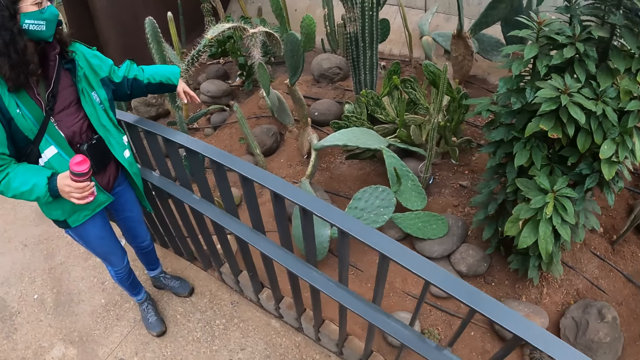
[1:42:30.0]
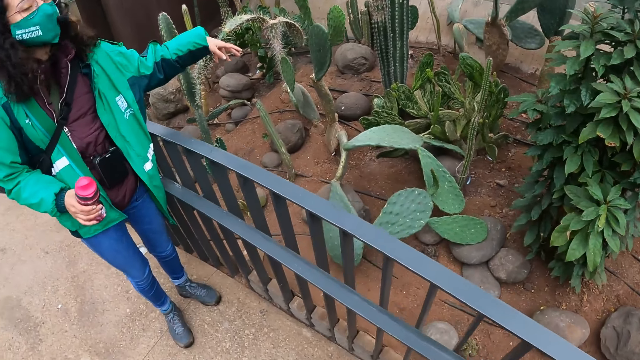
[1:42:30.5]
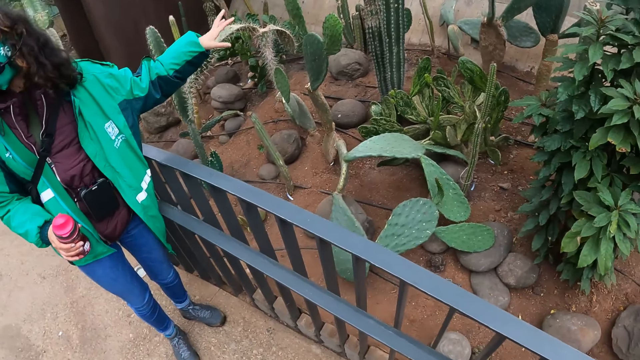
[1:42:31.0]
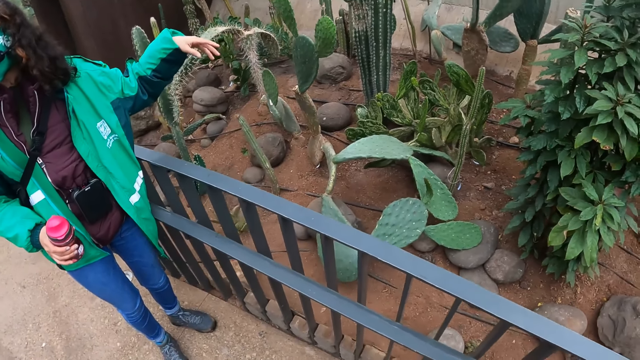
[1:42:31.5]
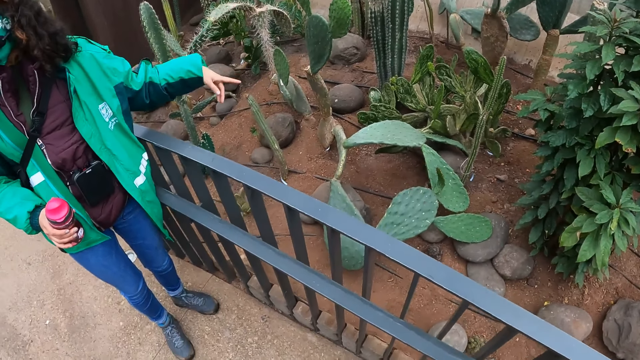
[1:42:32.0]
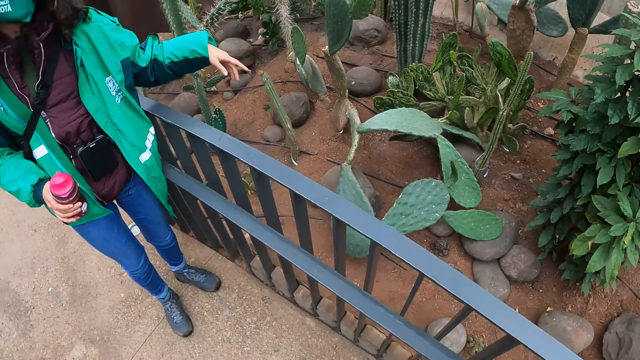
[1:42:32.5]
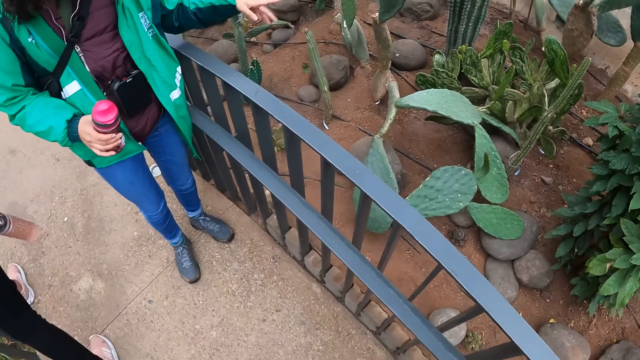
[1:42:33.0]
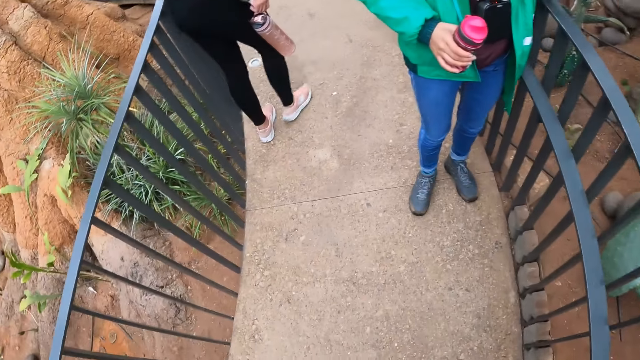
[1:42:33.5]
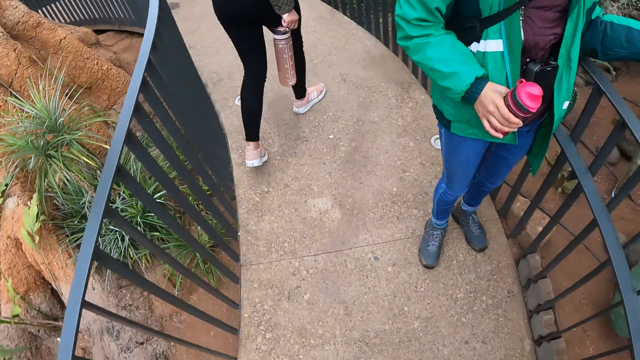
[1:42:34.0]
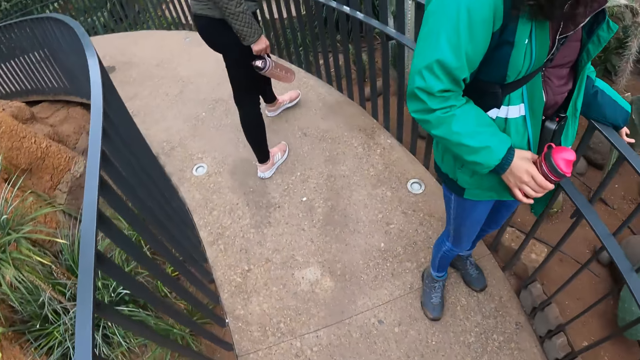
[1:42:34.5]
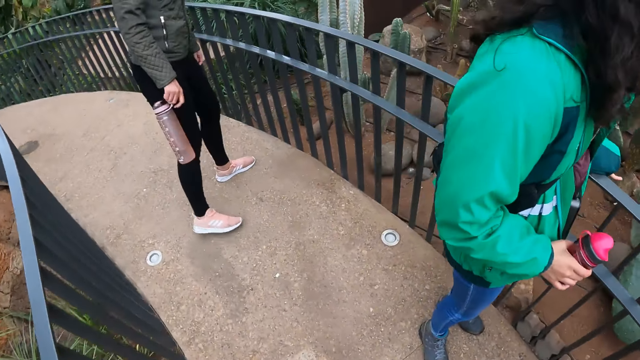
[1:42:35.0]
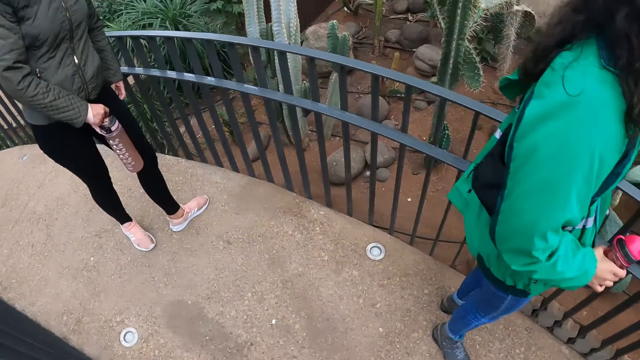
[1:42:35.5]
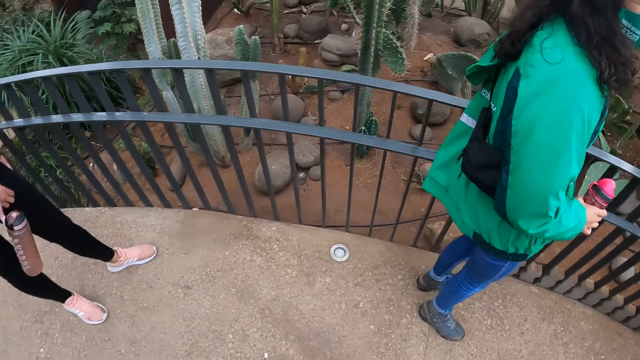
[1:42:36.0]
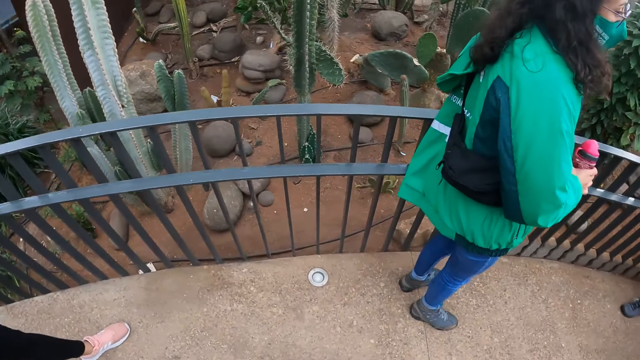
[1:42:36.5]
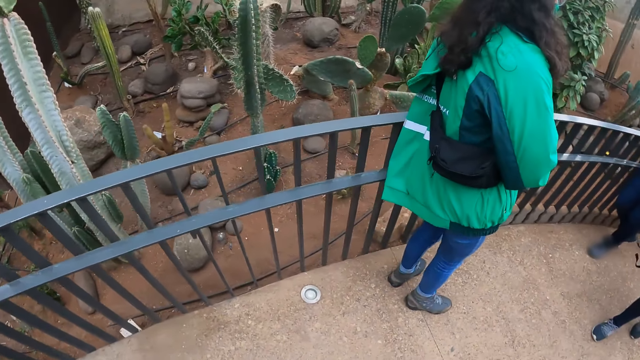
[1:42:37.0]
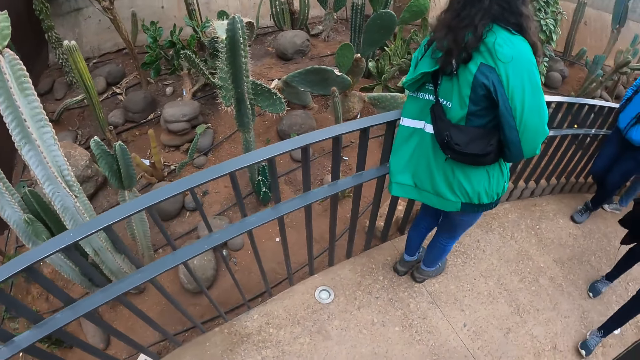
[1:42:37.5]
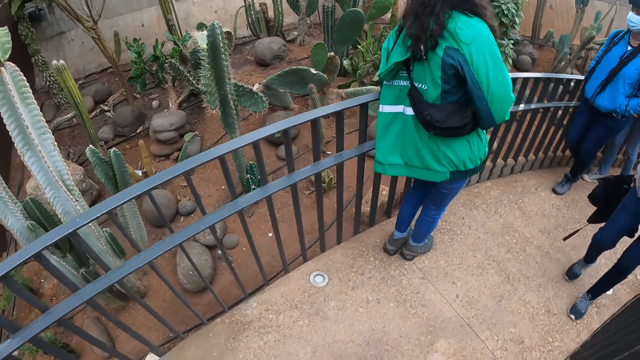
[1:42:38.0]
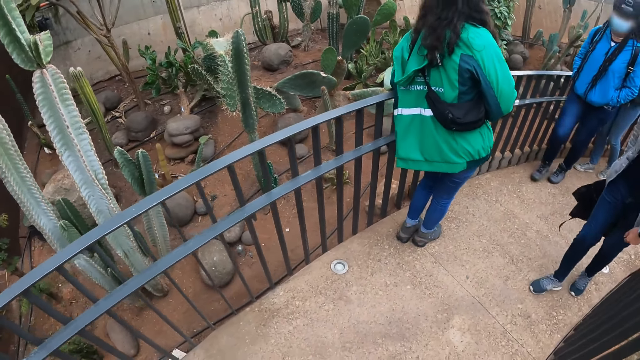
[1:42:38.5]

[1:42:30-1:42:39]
The camera wearer walks around and looks around. They look around again. They walk around.

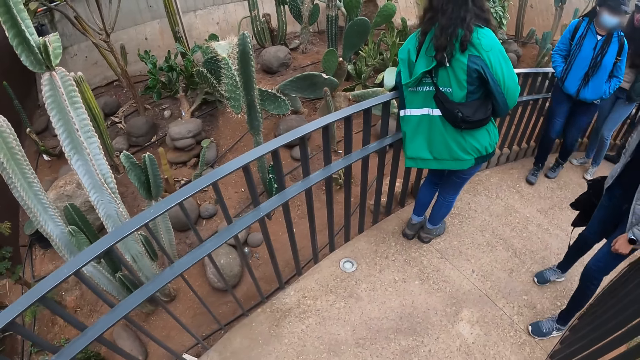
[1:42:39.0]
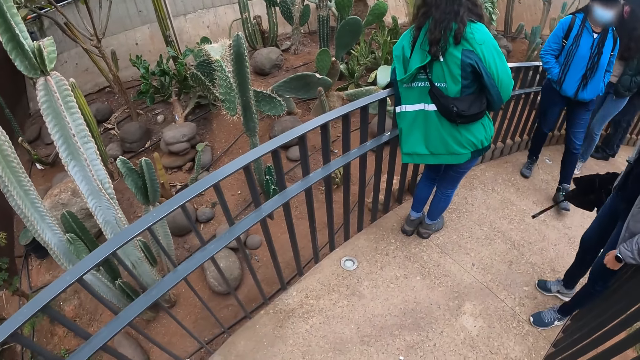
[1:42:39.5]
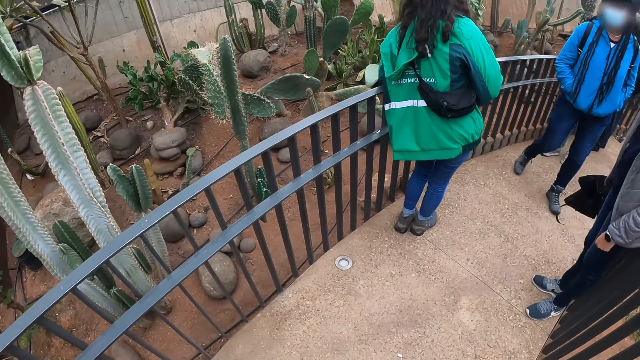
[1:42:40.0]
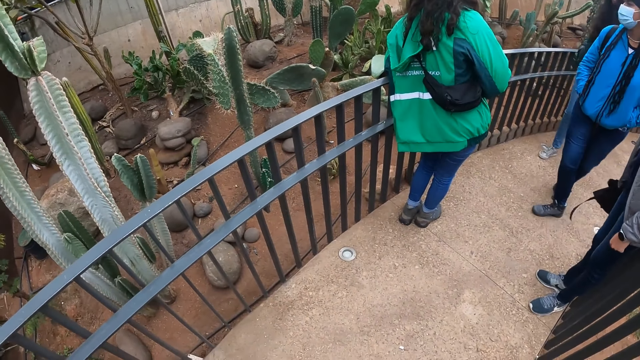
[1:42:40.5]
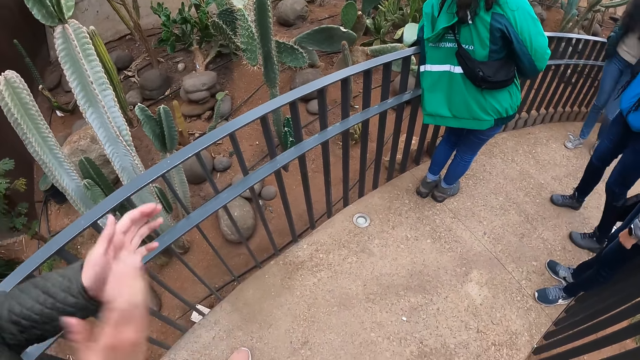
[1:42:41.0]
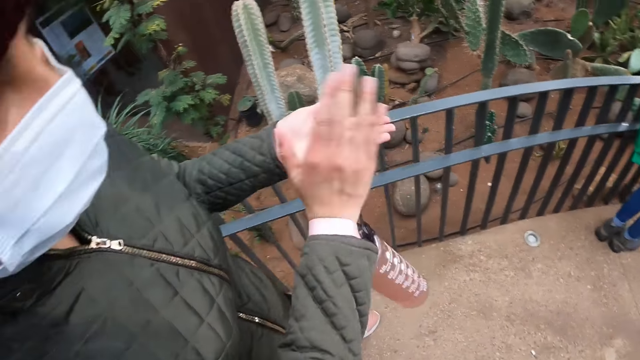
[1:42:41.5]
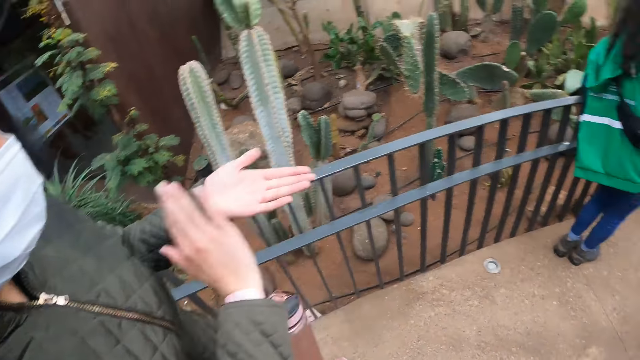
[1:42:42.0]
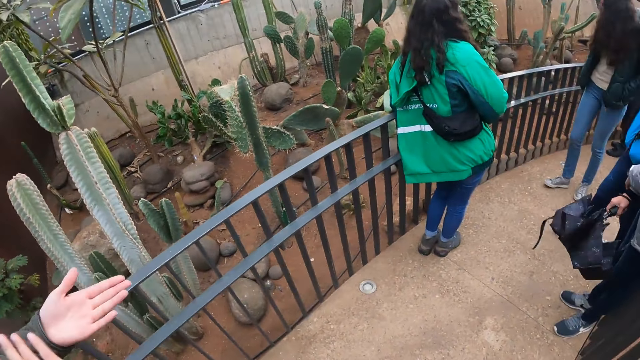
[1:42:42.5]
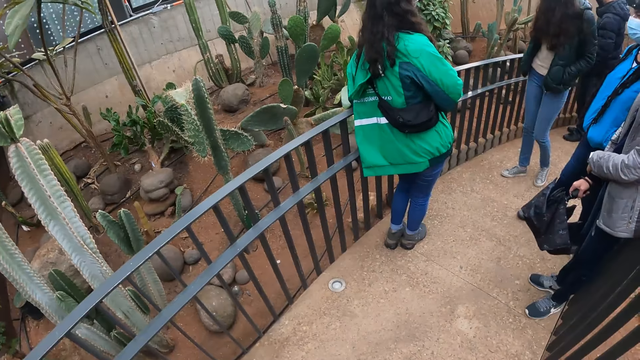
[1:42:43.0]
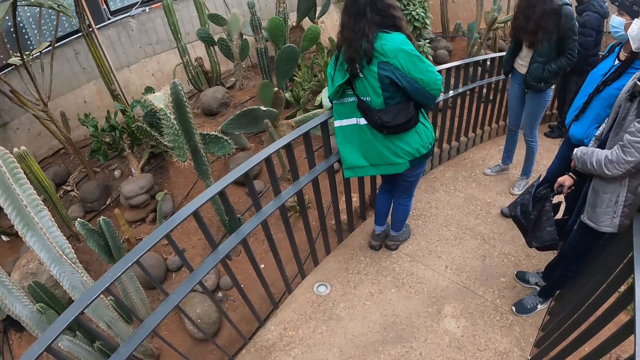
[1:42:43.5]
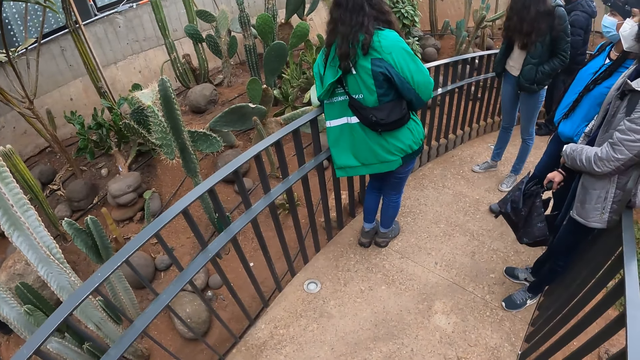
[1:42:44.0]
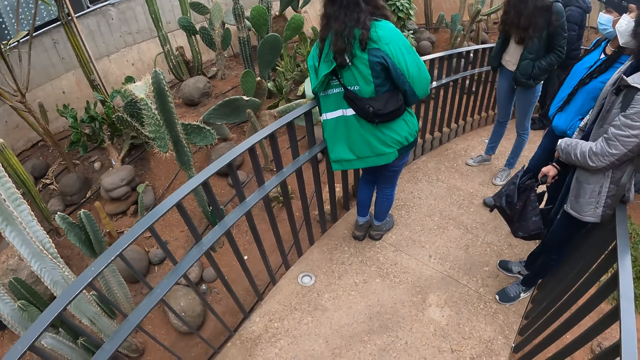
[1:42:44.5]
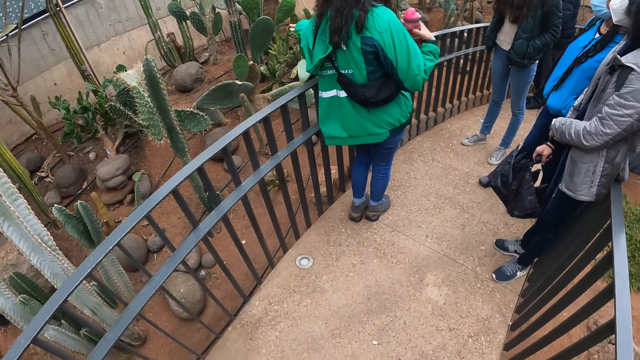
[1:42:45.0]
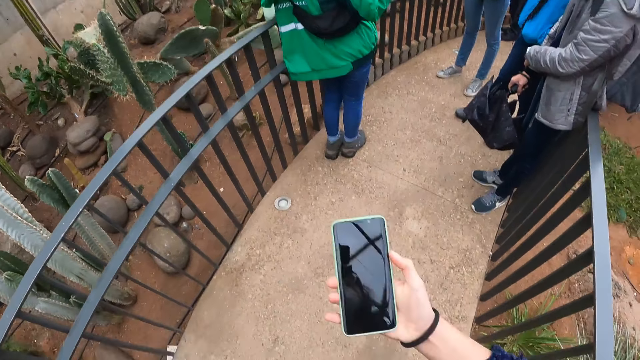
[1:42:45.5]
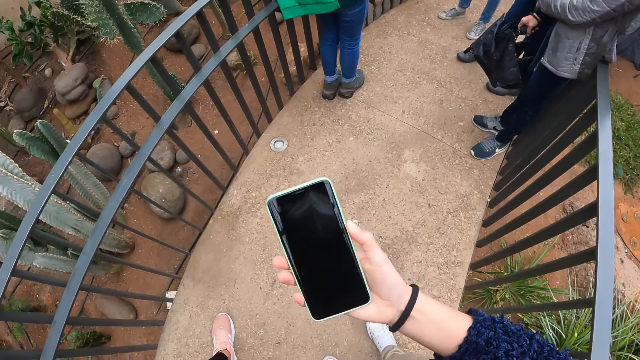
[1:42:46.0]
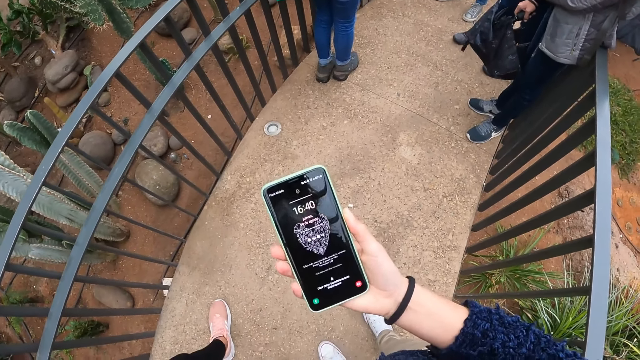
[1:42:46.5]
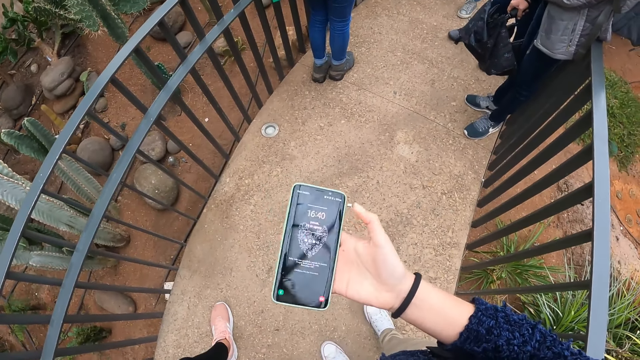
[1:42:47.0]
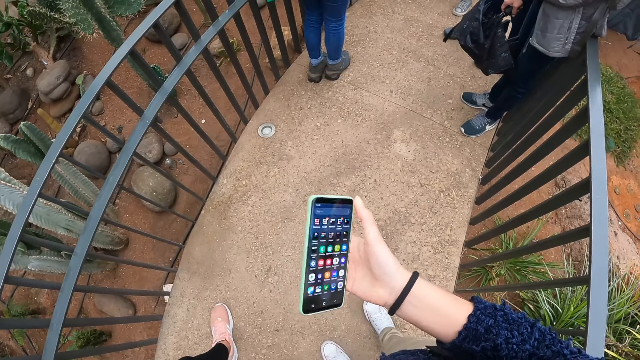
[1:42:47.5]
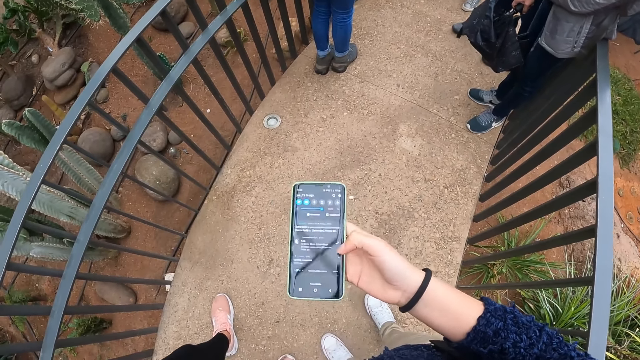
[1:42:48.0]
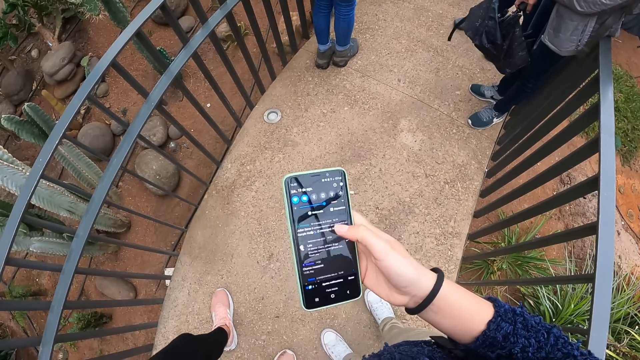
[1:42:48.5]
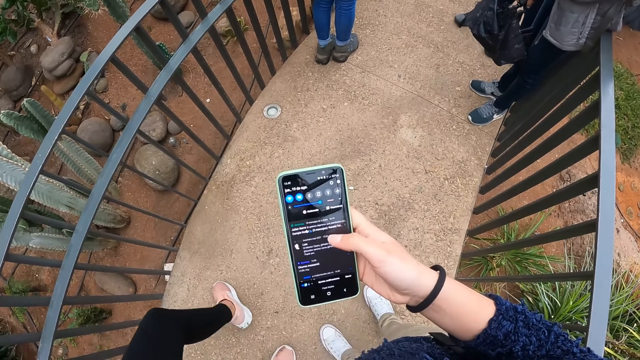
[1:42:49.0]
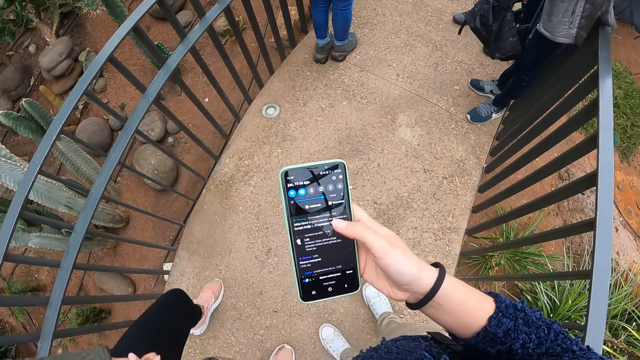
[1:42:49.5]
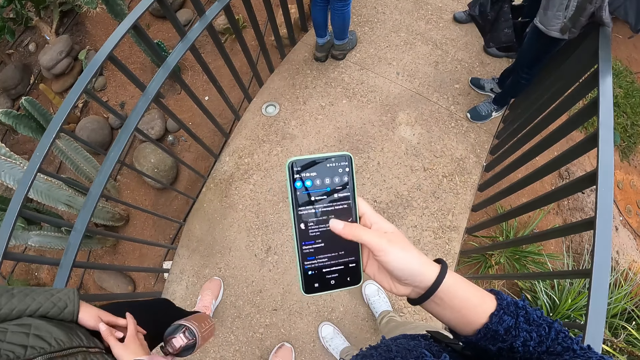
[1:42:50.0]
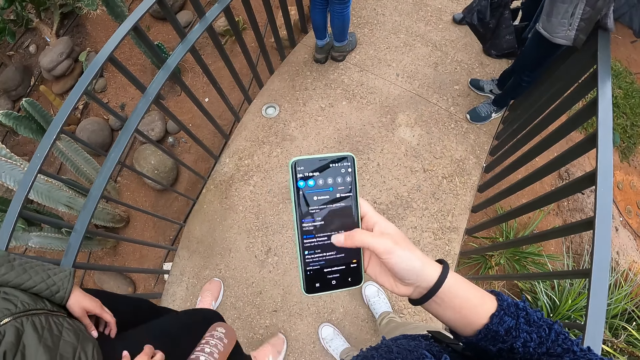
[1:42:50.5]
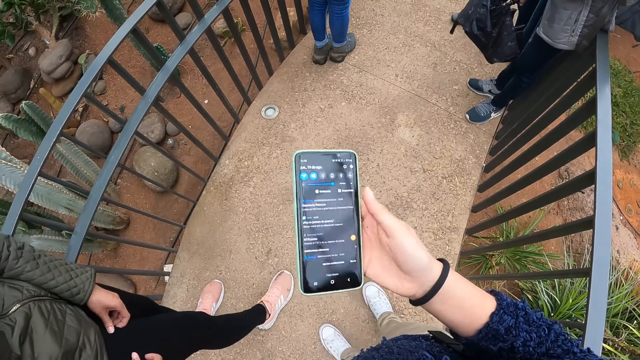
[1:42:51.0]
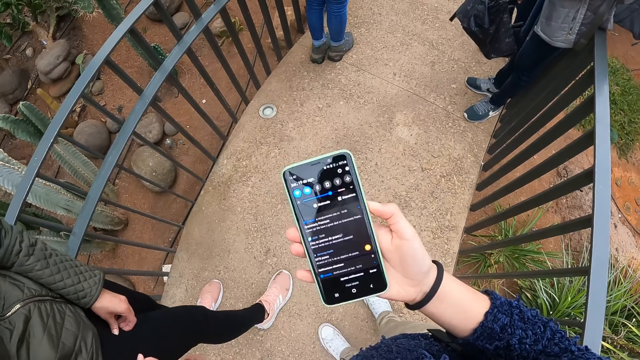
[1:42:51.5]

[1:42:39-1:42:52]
The camera wearer looks around. She takes out a phone from her pocket with her right hand. She holds the phone. She operates the phone with her right hand. She scrolls the phone.
